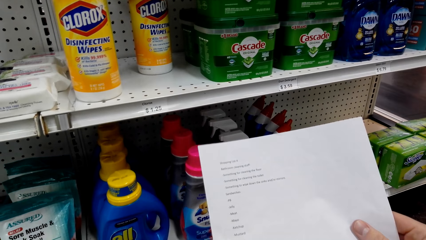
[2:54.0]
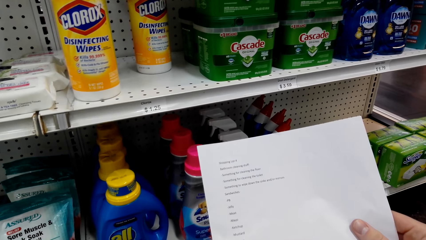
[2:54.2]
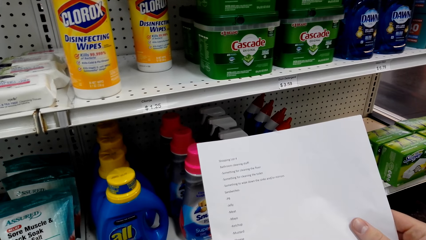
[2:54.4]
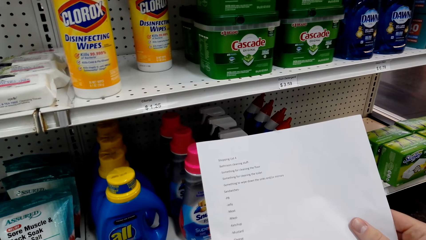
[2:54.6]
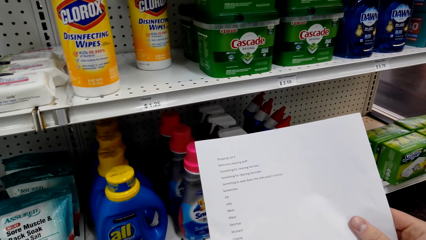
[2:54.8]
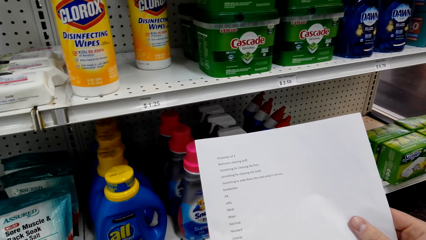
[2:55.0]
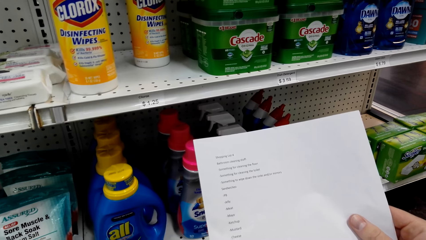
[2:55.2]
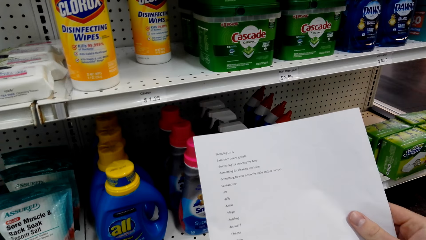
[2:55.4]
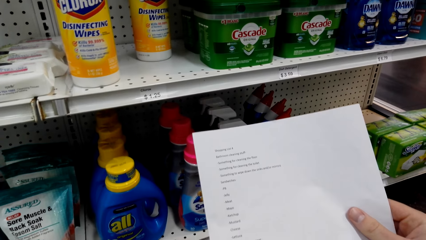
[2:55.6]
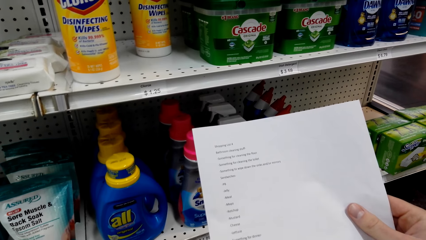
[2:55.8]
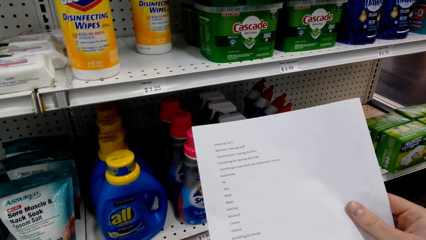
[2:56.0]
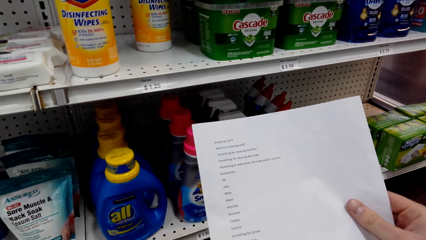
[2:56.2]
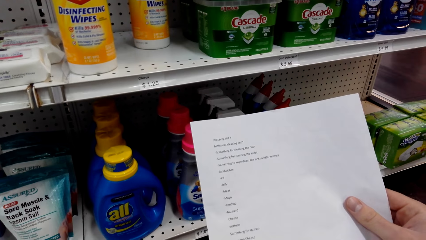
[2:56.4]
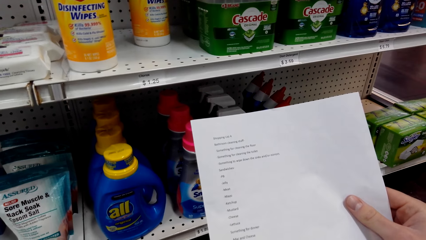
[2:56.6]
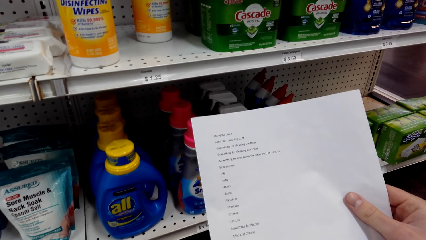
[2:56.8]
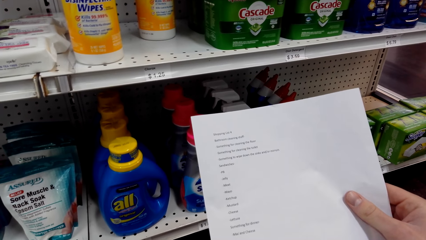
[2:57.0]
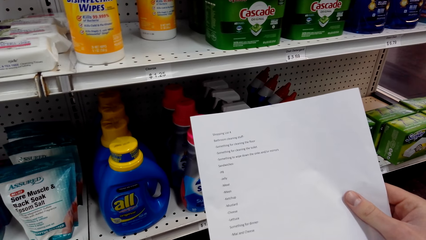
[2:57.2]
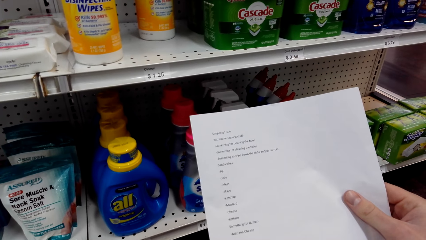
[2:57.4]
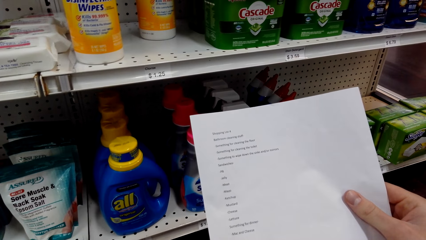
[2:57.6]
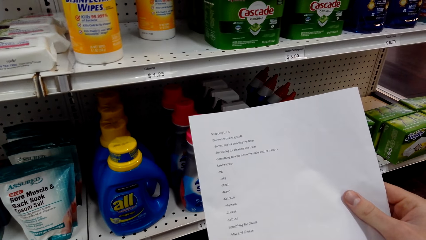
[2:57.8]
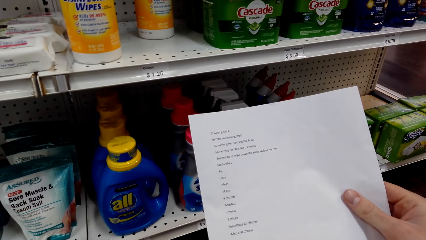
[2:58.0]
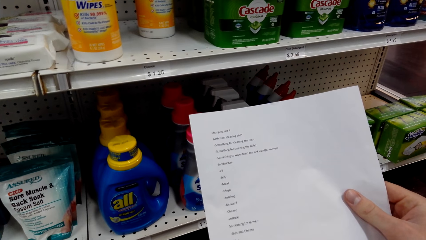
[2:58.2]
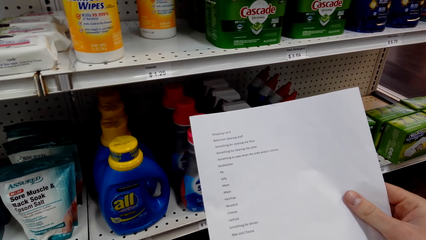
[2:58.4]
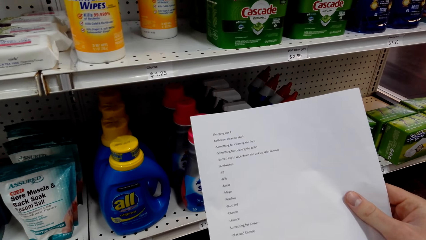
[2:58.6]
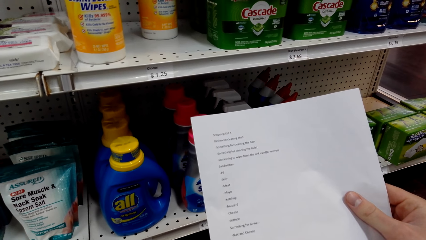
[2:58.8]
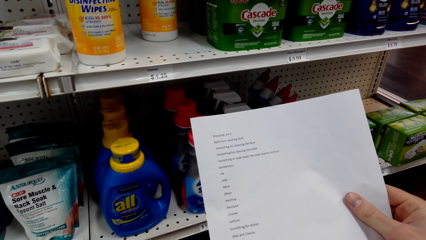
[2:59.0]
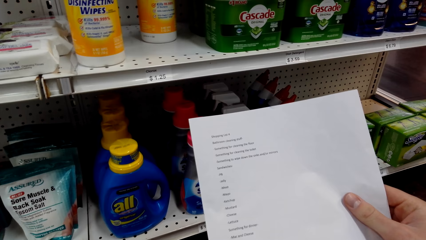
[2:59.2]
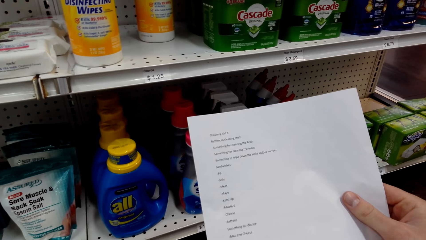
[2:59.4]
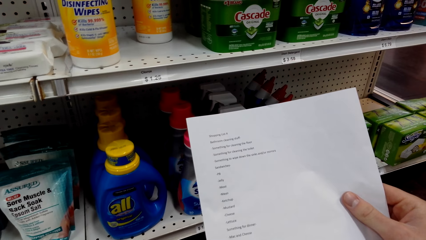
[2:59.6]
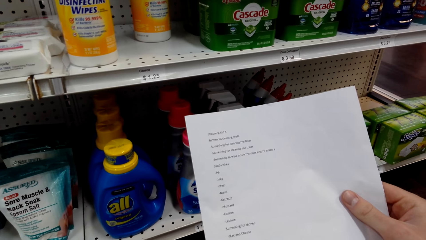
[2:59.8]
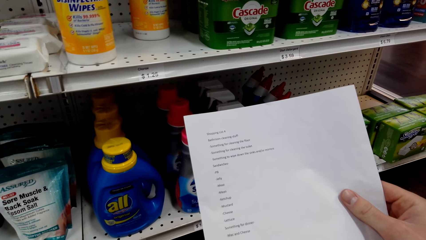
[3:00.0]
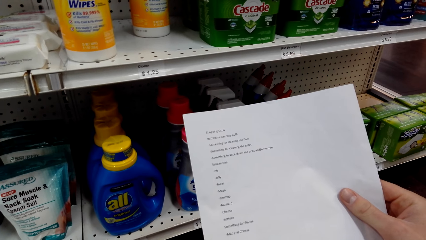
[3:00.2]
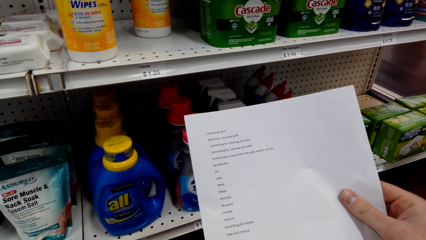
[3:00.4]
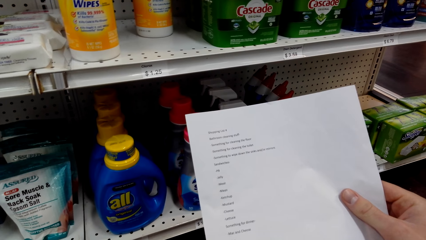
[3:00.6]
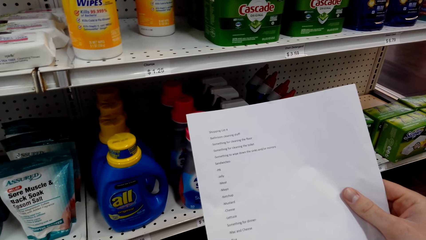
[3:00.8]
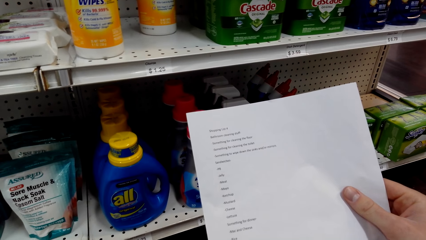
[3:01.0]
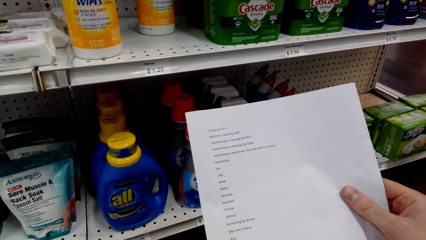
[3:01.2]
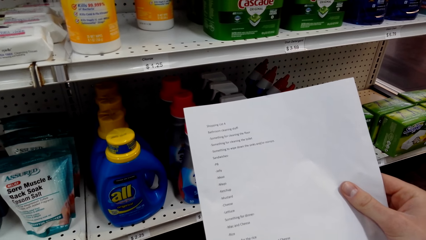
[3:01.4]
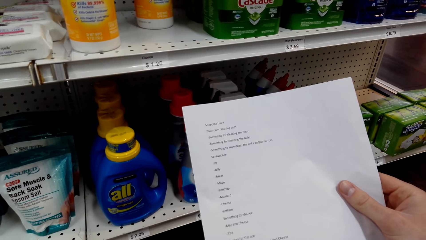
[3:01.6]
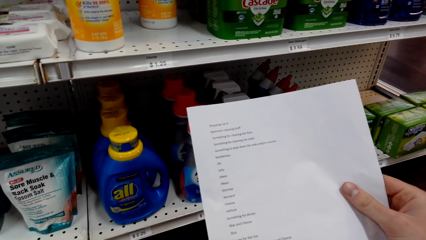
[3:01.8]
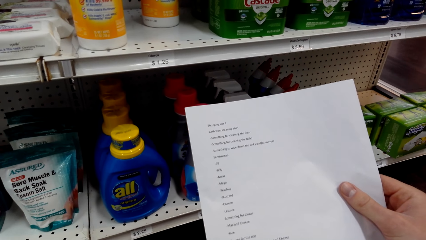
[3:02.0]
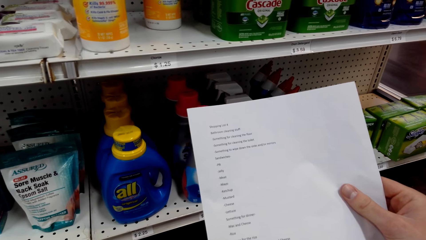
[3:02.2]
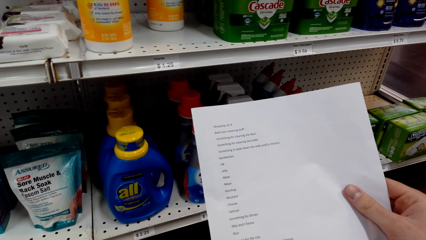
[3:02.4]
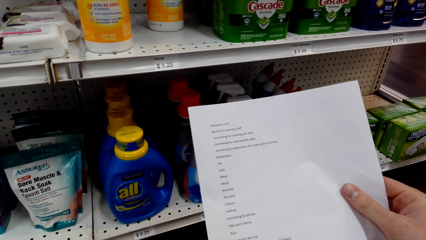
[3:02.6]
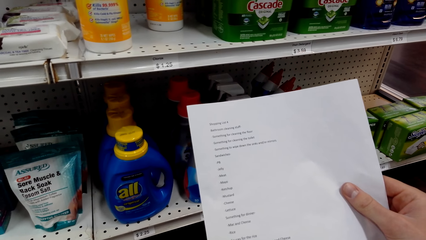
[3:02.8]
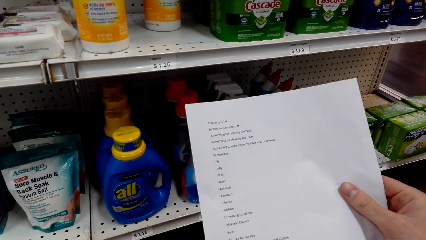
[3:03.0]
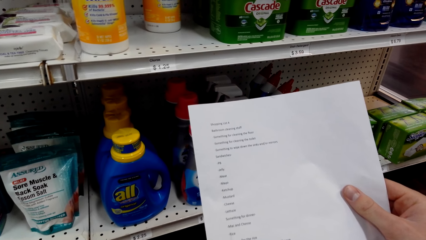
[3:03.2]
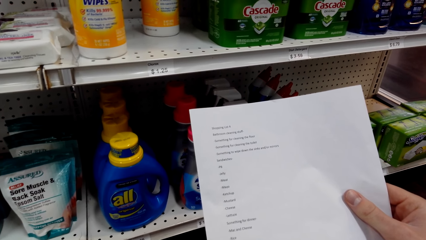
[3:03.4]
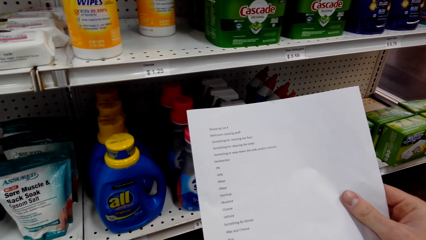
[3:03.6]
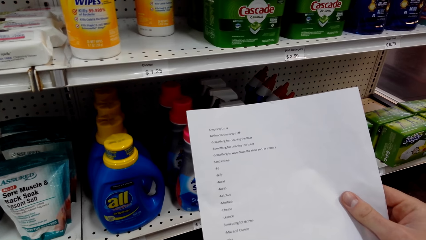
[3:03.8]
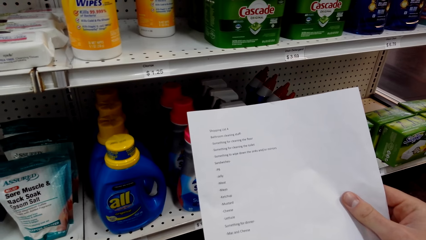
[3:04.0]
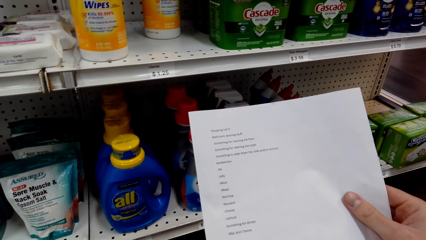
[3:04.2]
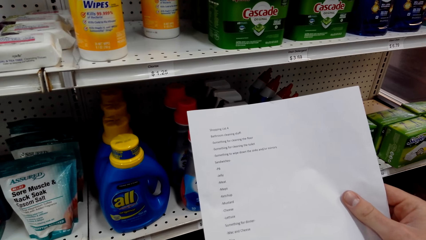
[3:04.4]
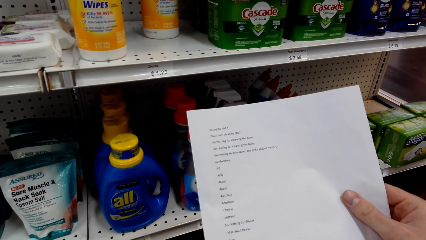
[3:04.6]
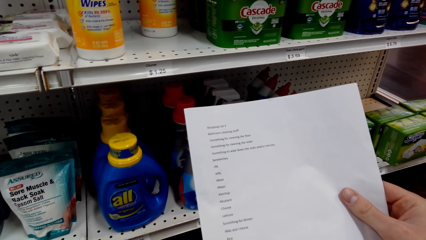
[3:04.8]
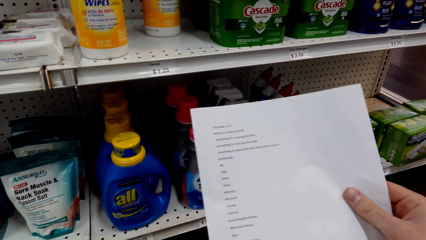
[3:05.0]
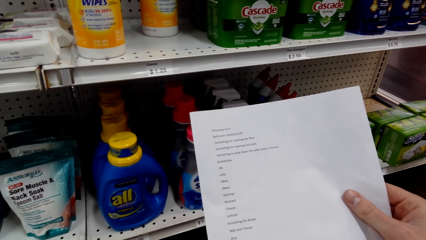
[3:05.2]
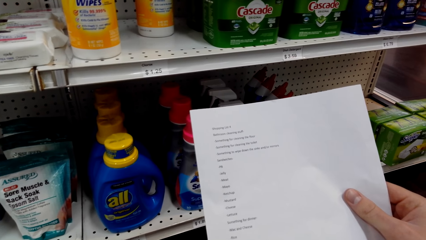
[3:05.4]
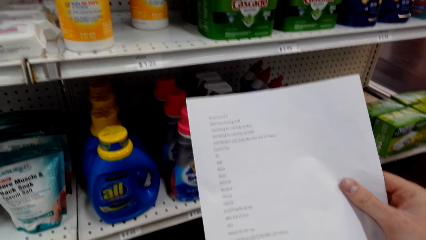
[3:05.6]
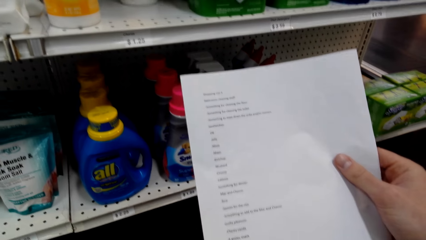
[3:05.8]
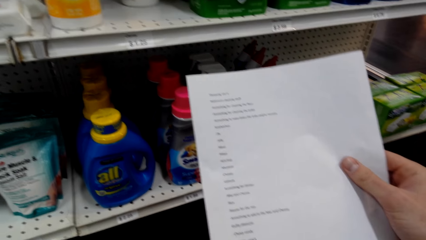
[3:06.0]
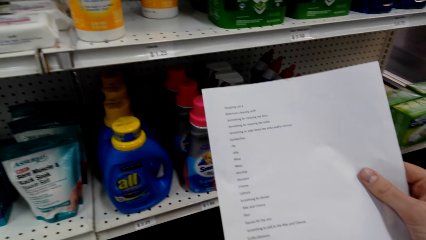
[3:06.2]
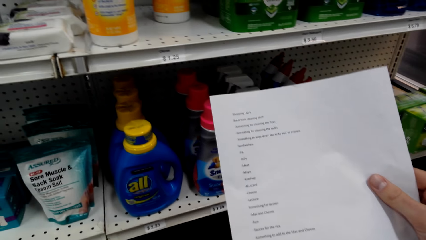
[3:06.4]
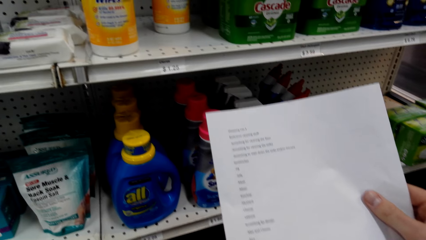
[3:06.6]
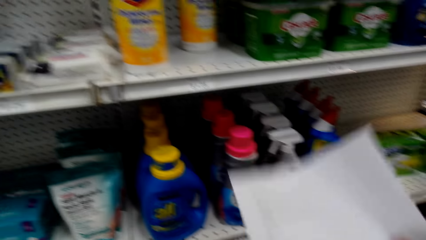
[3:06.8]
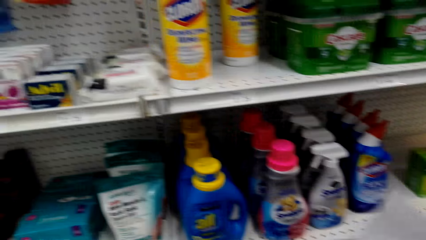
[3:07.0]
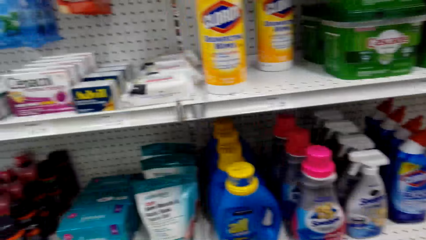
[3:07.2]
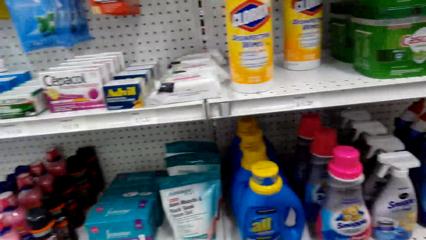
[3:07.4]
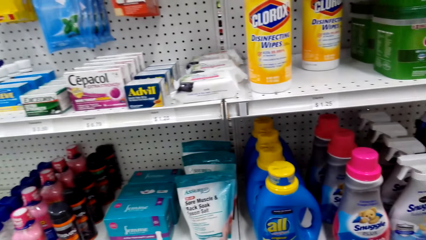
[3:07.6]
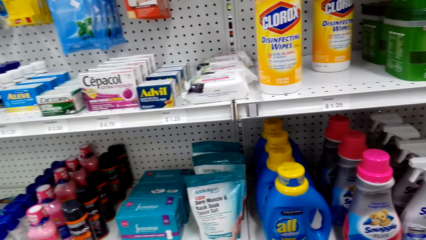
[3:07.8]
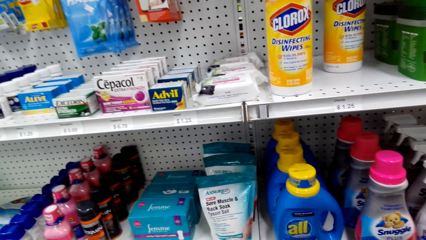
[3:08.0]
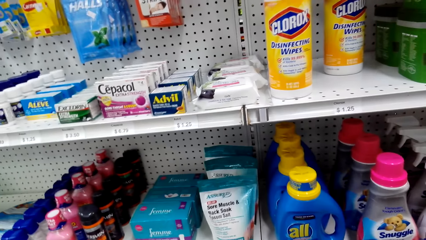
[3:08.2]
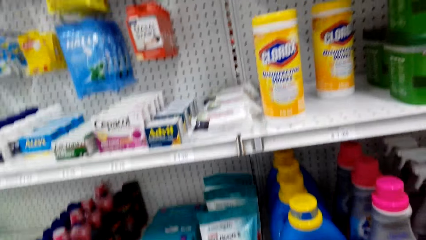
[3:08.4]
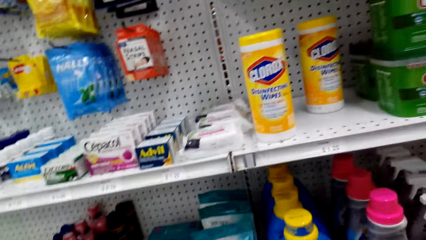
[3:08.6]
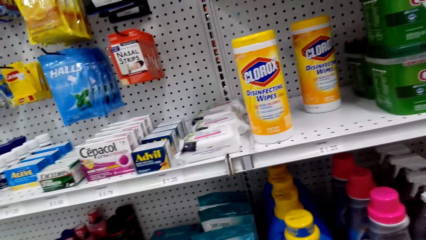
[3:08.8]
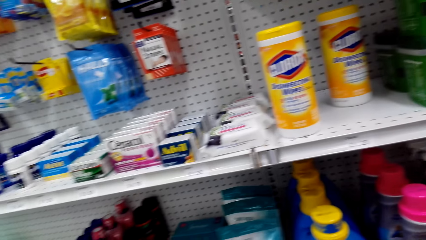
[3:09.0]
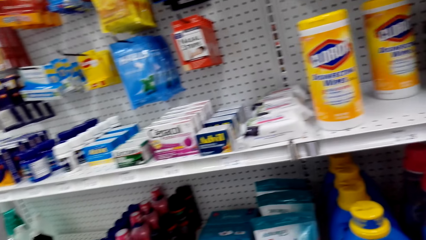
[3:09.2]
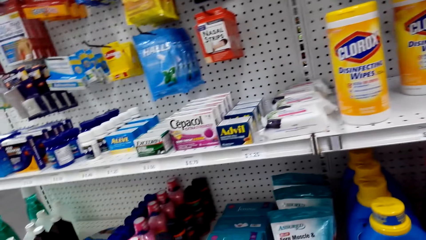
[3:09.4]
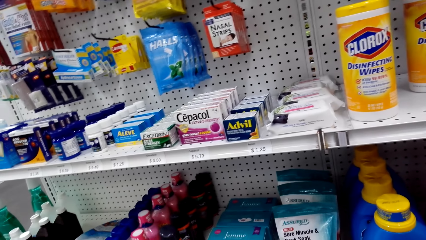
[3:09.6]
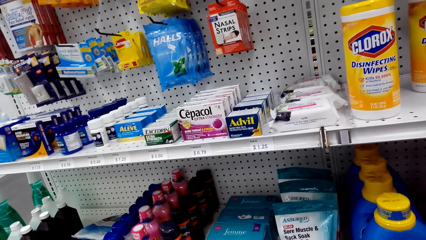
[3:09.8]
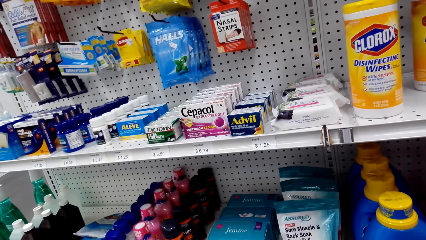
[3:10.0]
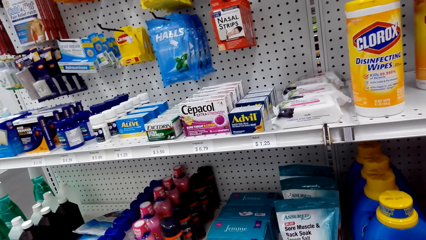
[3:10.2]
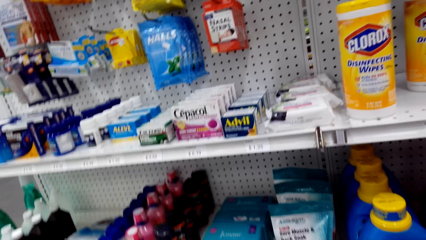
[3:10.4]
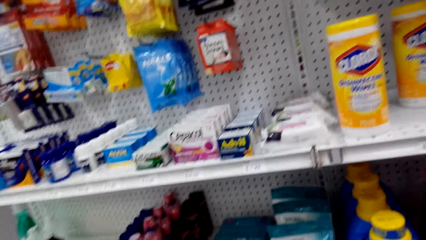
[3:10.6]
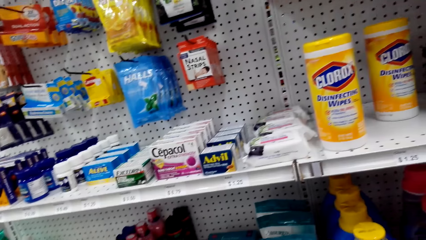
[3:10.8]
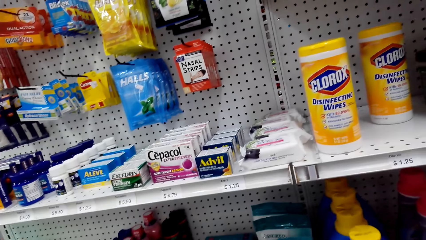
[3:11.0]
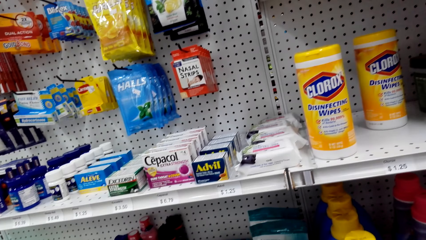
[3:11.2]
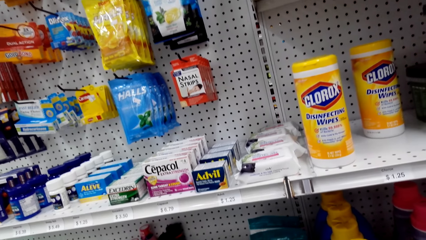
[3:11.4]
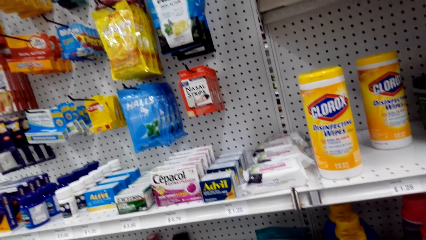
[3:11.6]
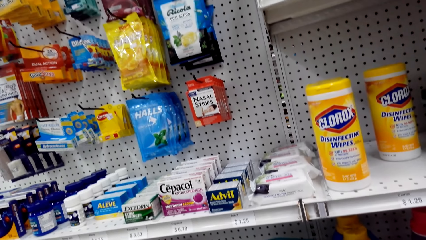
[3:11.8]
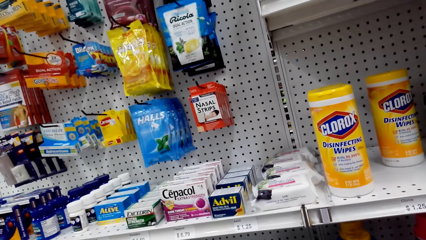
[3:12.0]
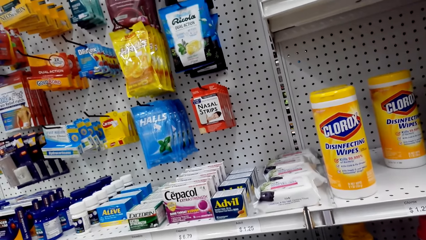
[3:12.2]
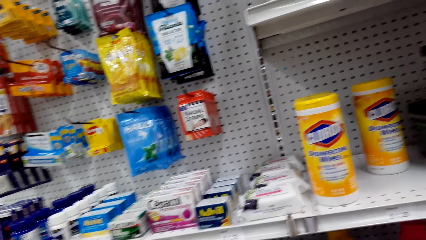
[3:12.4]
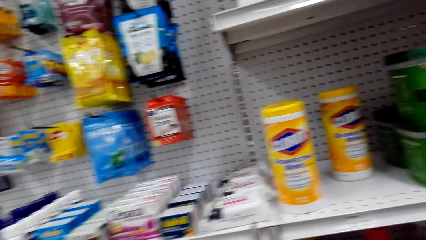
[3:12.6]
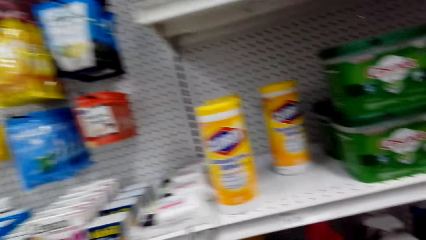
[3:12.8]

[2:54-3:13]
The camera wearer looks at the shelf.
